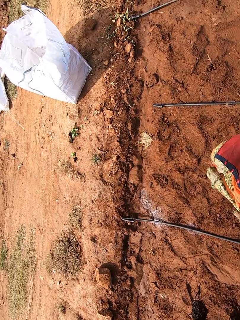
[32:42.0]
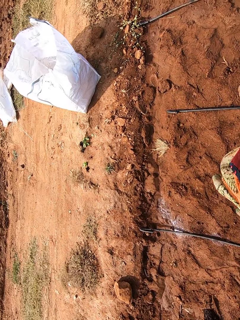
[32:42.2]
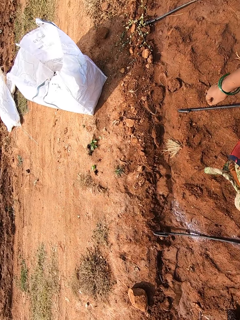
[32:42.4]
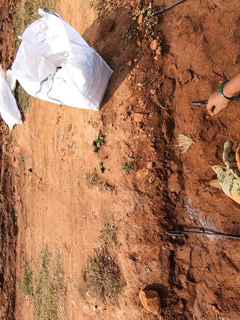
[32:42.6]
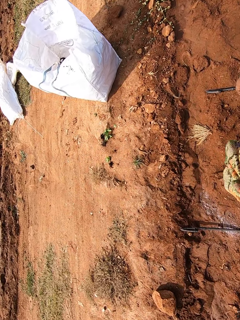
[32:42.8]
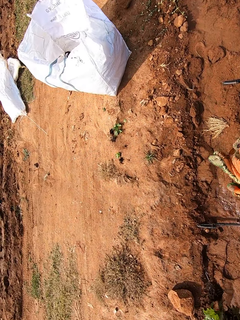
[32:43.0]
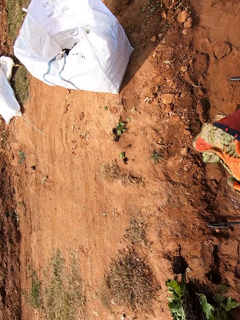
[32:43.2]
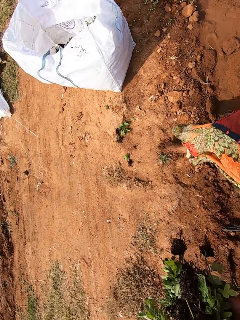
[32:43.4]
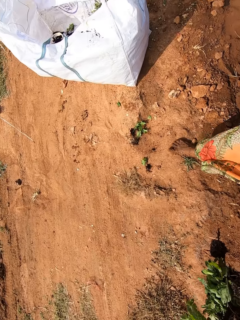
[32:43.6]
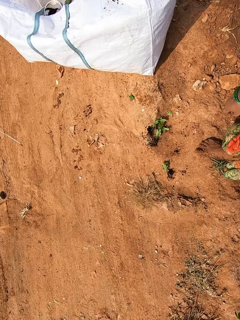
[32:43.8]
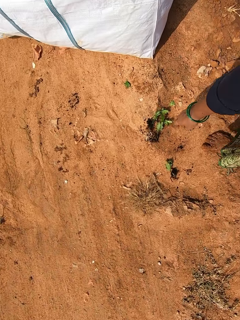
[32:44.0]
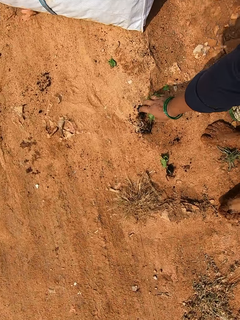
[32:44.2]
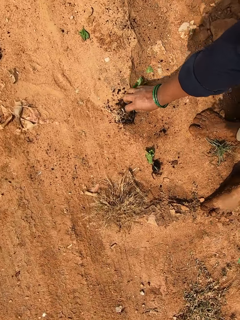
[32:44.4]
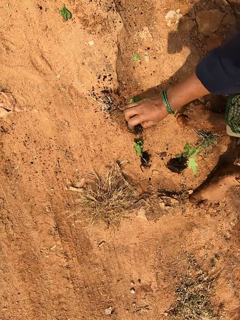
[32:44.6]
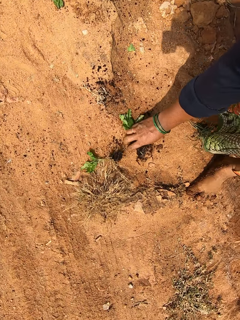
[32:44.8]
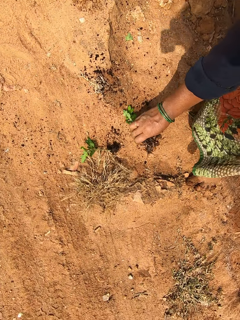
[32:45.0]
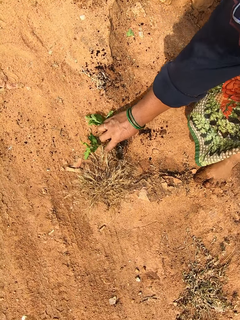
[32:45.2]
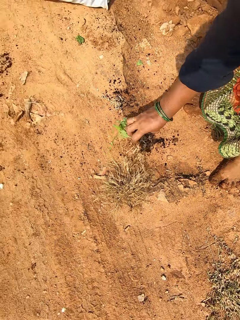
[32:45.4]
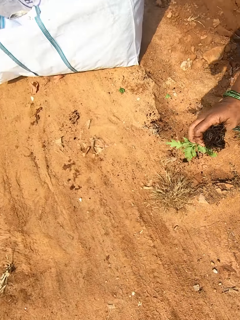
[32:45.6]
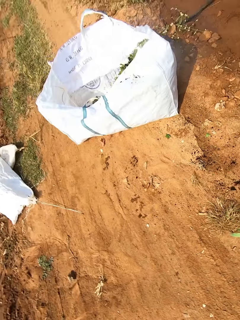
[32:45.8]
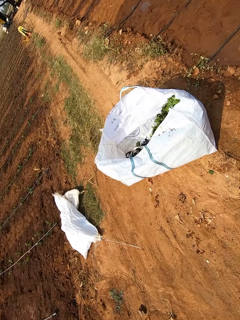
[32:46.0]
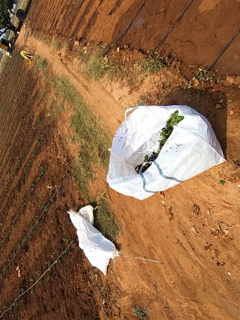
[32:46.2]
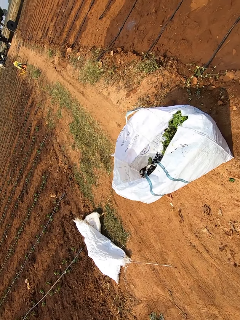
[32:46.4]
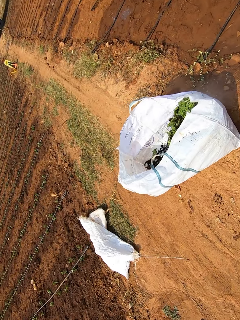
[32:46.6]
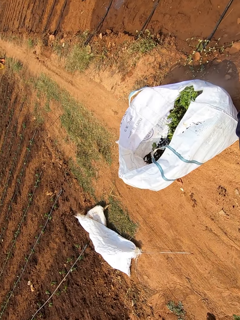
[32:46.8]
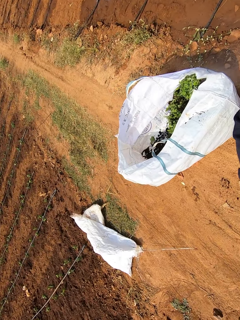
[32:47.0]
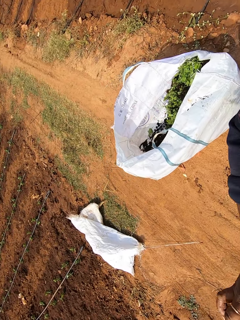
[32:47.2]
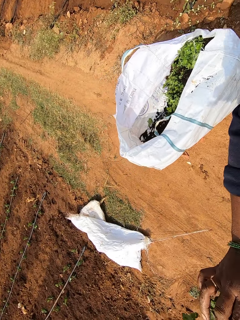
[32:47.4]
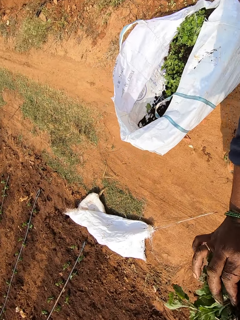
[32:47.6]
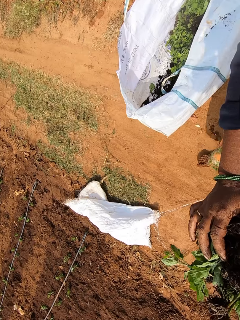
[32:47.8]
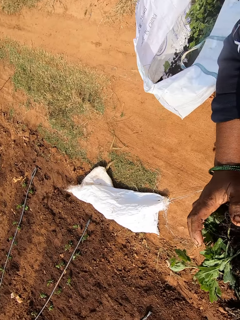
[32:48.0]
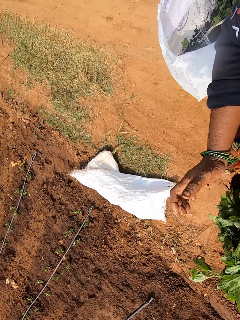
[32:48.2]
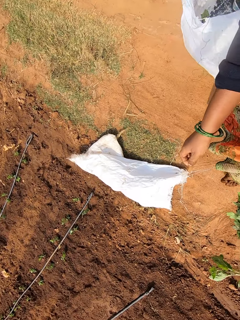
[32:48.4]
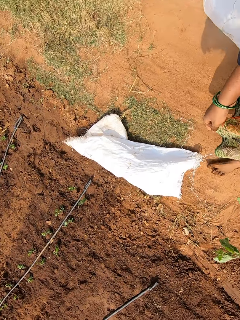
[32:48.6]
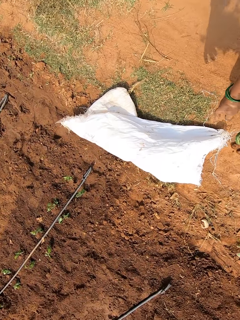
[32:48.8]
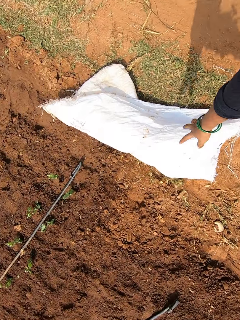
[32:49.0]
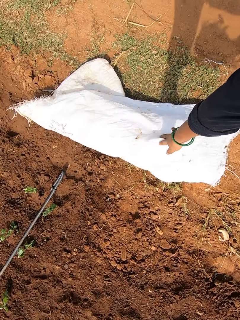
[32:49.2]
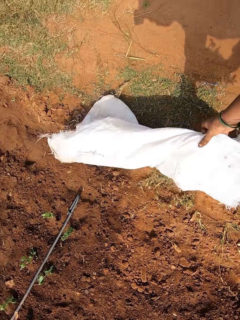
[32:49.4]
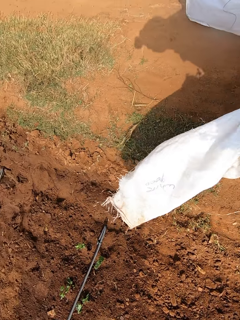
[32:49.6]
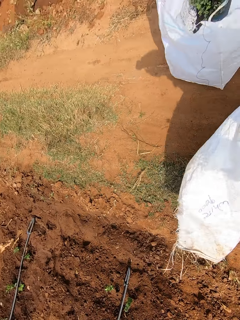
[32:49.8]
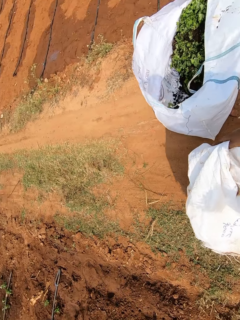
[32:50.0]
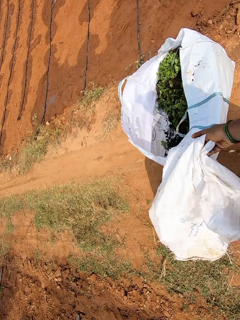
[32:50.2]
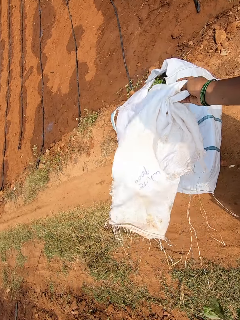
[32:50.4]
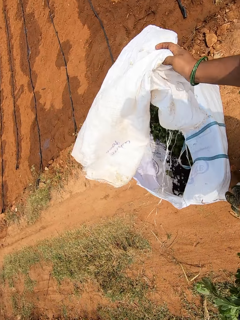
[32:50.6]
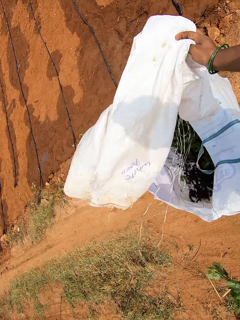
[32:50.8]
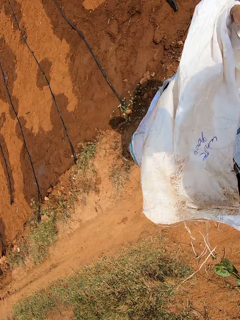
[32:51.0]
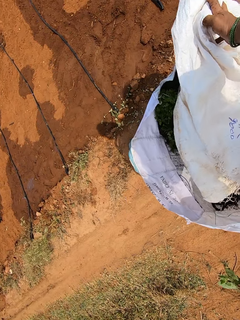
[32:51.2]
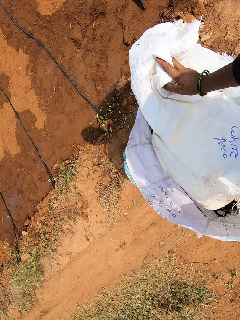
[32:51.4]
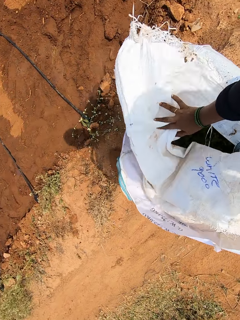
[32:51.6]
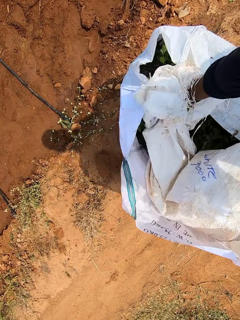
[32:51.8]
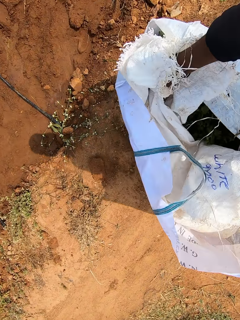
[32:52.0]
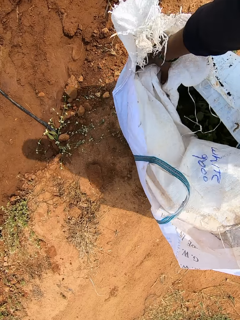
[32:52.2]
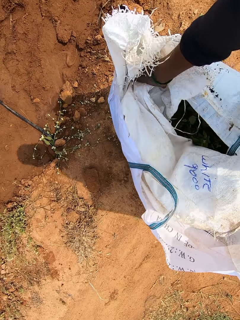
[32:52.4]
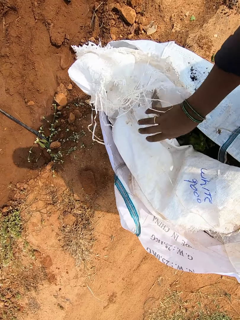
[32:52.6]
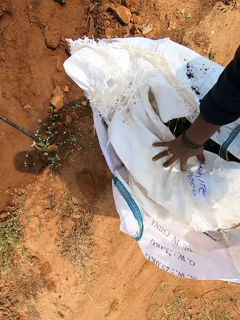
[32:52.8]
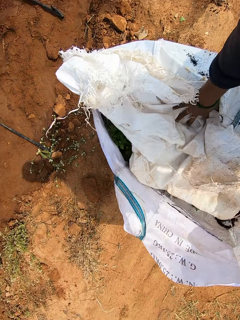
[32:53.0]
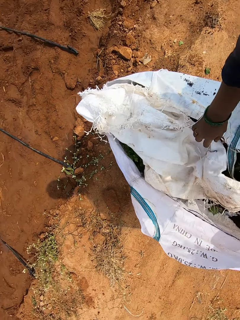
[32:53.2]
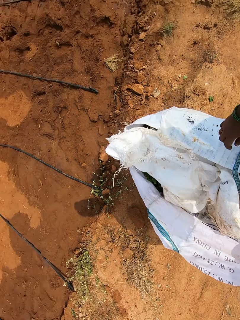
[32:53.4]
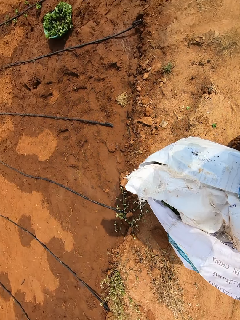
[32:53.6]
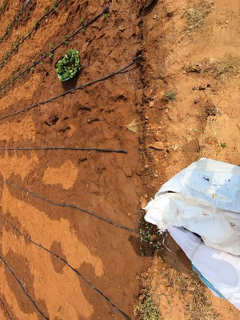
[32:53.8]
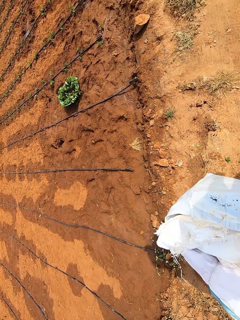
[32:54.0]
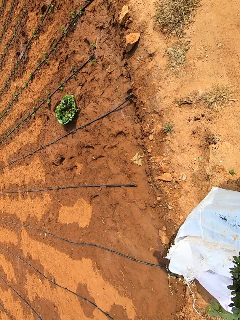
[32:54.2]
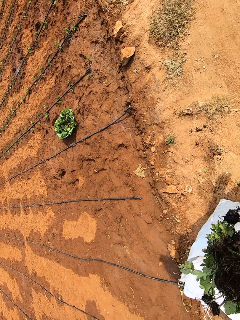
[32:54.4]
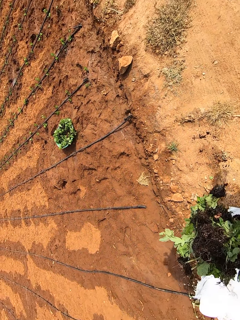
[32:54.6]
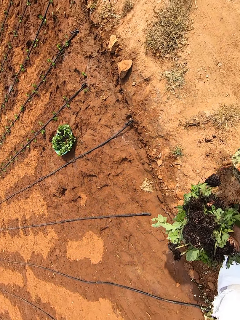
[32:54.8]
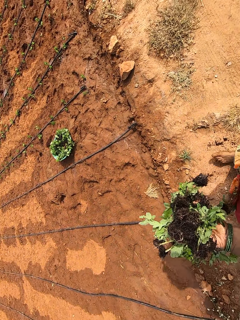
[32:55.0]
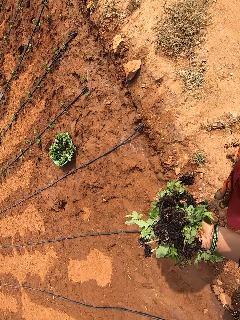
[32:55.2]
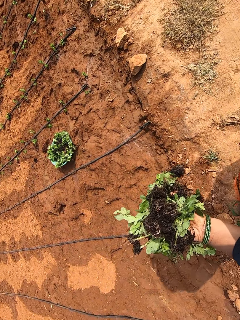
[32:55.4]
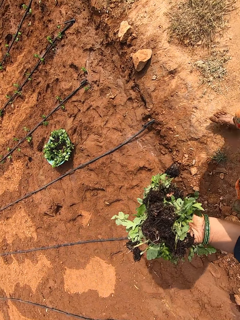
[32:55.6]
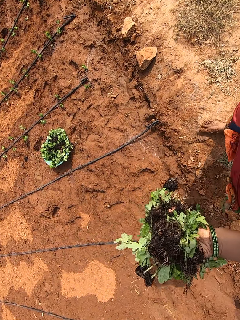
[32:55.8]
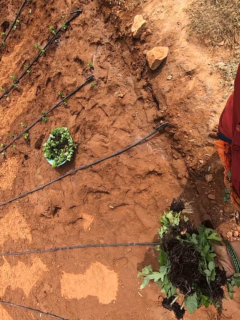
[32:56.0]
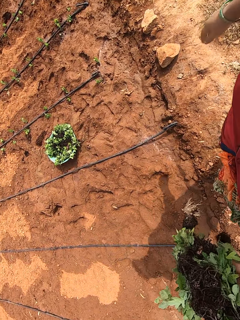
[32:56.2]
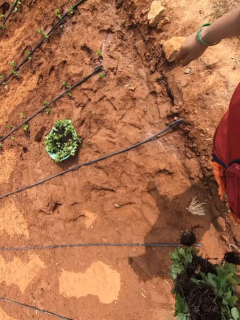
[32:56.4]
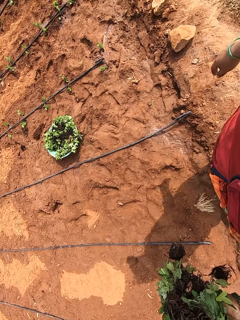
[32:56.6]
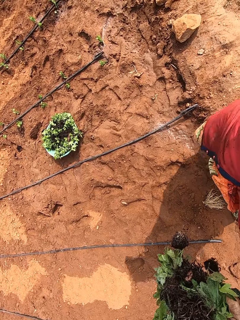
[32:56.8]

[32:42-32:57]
The camera wearer picks a seedling from the ground with her right hand. She picks seedlings from the ground with her right hand. She picks a seedling from the ground with her right hand. She does it again. She passes some seedlings from her right hand to her left hand. She walks on the ground. She picks a white sack from the ground with her right hand. She places the sack in a bag with her right hand. She walks on the ground.

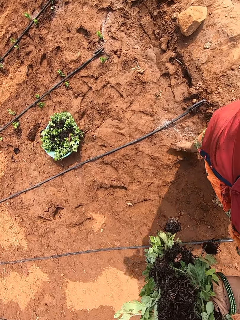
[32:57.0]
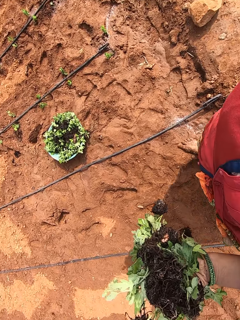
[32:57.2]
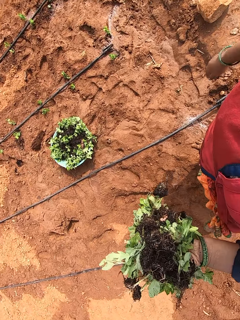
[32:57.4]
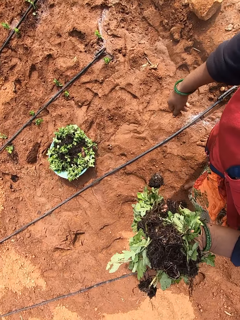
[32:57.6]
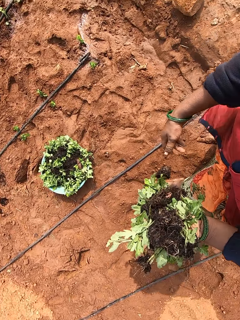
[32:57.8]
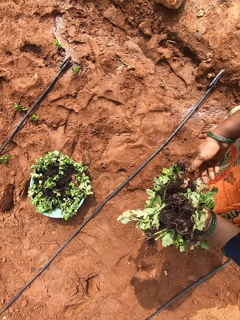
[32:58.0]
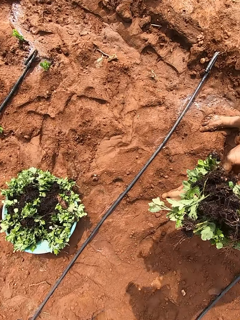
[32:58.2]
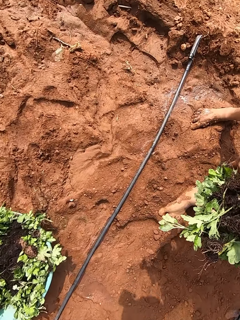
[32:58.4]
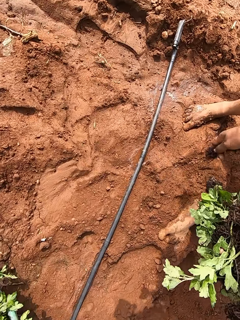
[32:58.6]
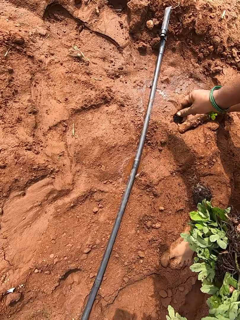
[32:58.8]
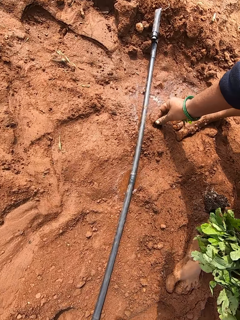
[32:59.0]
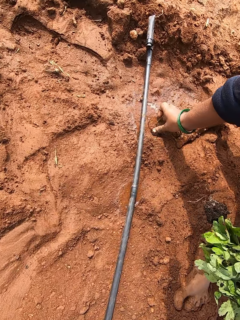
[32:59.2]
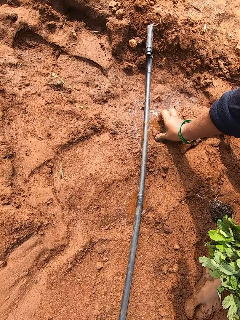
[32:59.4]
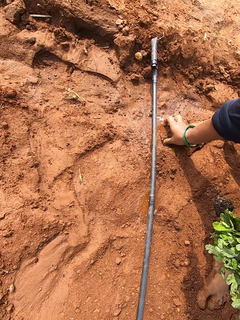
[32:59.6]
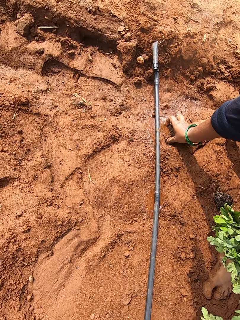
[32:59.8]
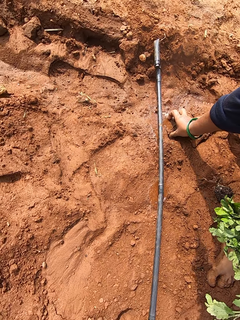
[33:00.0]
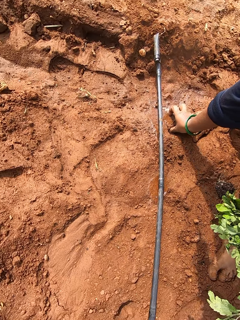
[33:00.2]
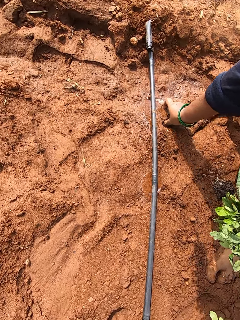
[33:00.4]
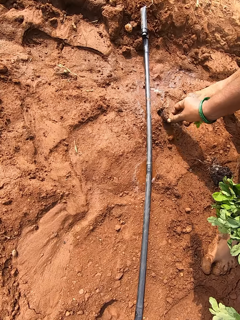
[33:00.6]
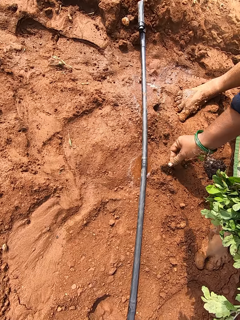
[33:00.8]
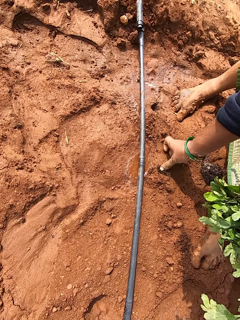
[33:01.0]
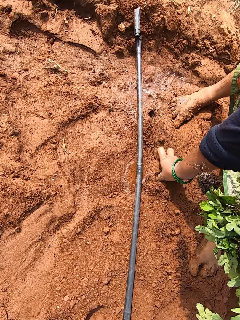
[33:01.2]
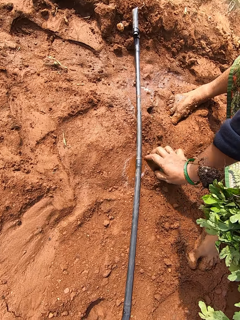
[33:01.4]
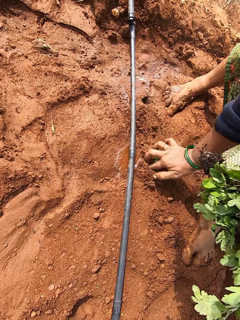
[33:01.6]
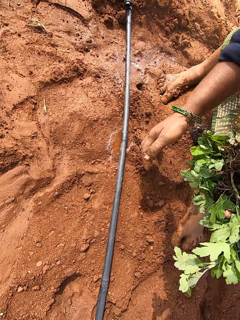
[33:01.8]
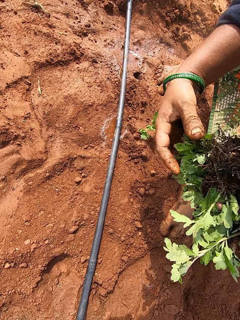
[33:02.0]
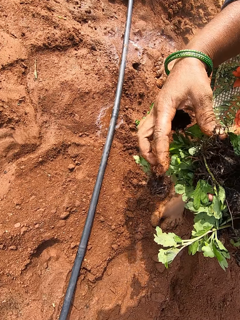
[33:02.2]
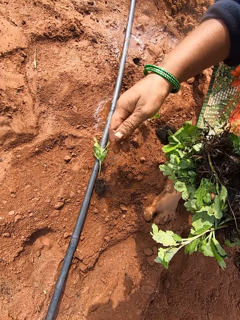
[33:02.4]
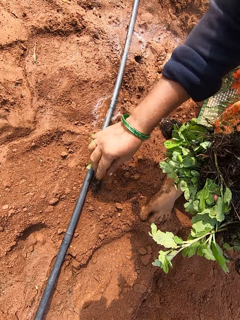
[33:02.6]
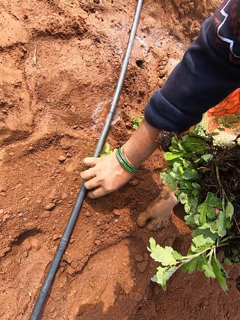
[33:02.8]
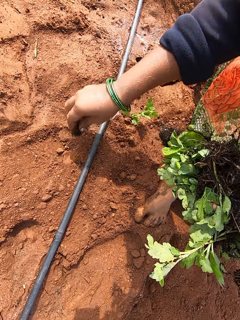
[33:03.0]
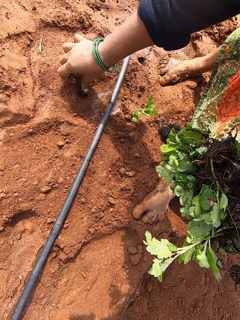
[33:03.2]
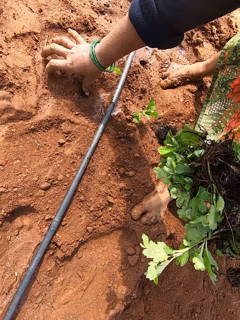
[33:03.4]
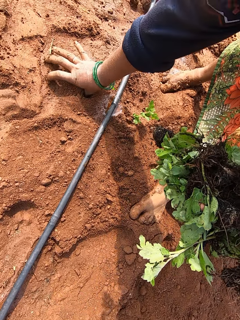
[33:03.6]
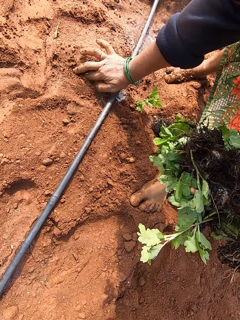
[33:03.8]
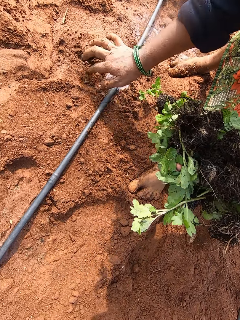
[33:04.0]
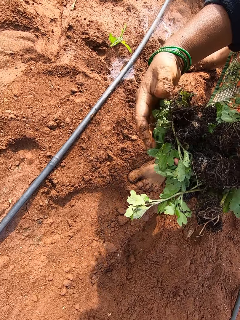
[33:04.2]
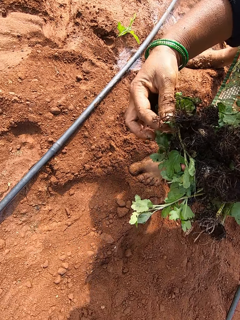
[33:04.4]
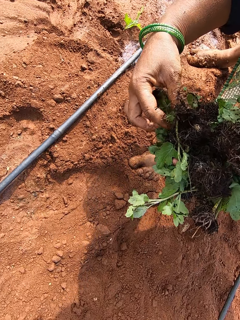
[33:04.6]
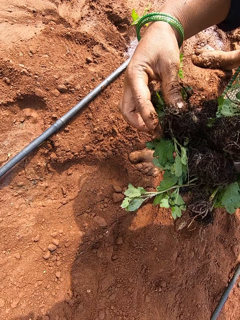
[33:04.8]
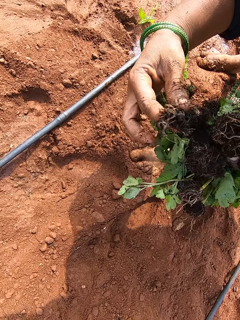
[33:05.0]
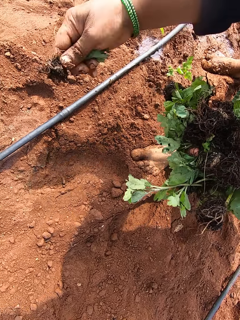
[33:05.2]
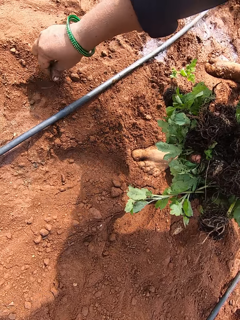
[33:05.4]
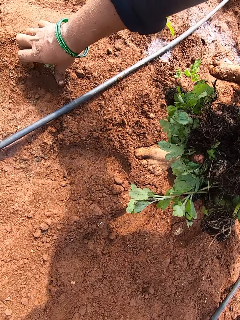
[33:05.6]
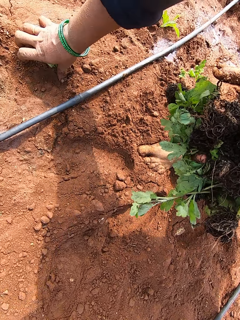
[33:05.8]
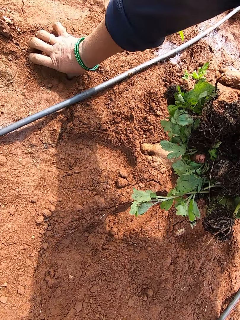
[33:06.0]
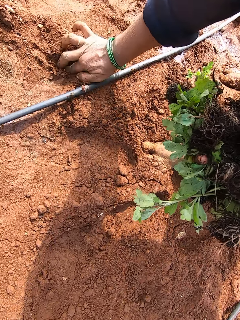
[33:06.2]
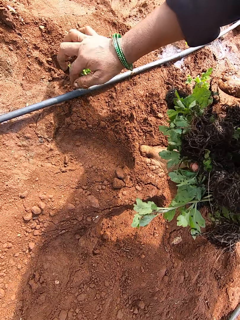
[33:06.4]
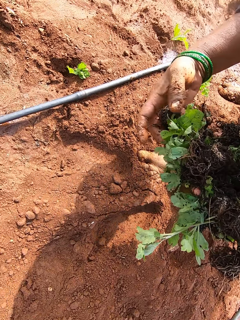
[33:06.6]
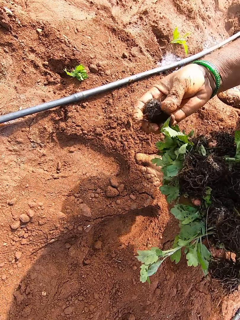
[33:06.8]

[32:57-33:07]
The camera wearer picks a seedling from her left hand with her right hand. She plants the seedling in the ground with her right hand. She picks the seedling from the ground with her right hand. She plants the seedling in the ground with her right hand. She picks a seedling from the ground with her right hand. She plants the seedling in the ground with her right hand. She picks a seedling from her left hand with her right hand. She plants the seedling in the ground with her right hand.
